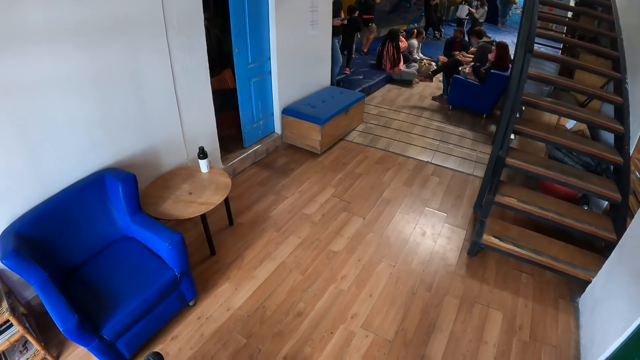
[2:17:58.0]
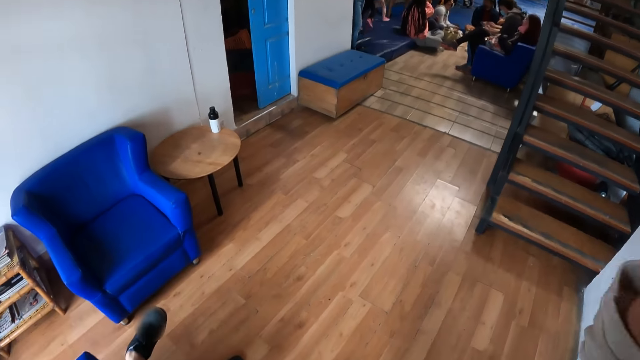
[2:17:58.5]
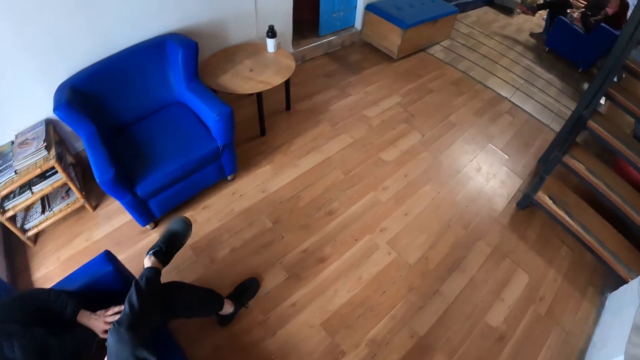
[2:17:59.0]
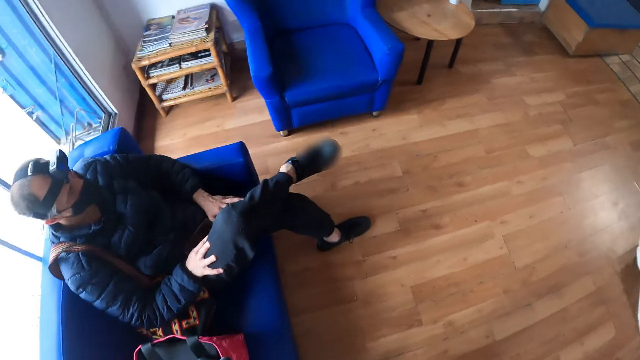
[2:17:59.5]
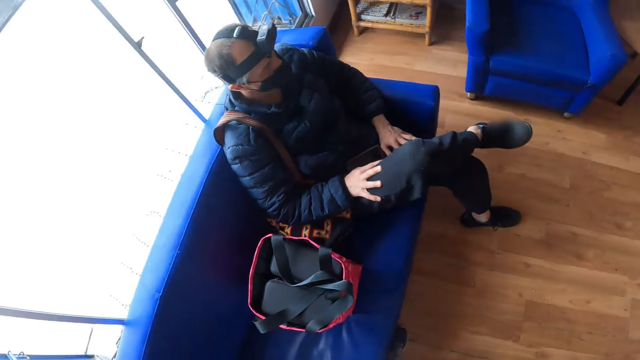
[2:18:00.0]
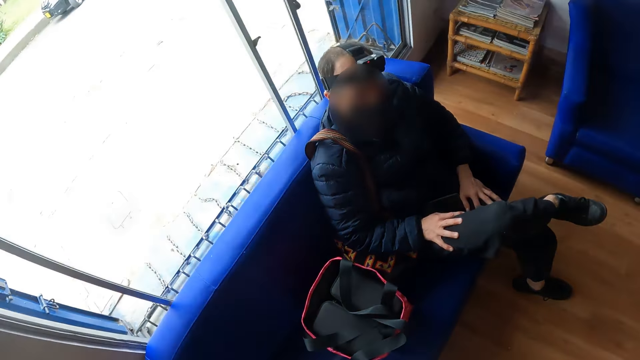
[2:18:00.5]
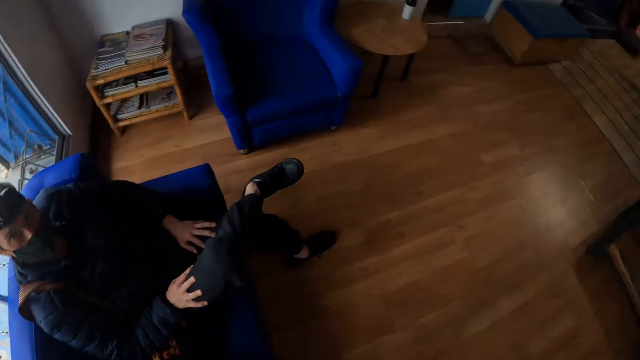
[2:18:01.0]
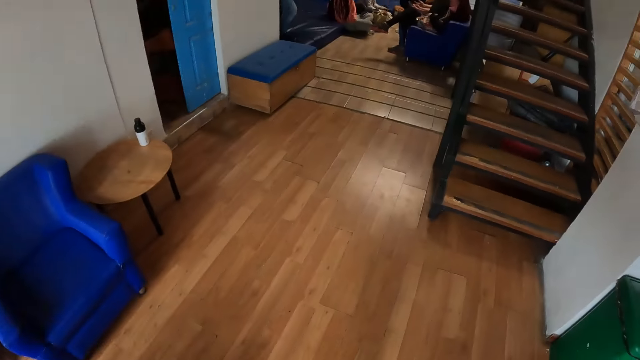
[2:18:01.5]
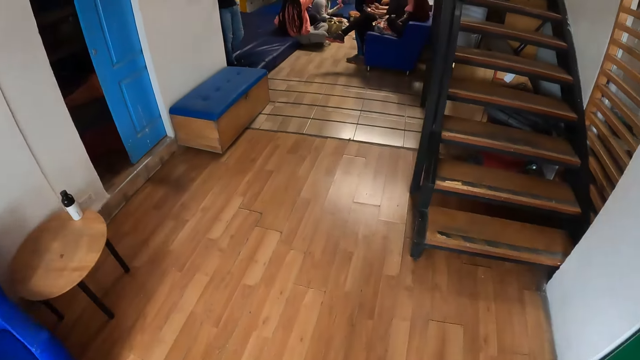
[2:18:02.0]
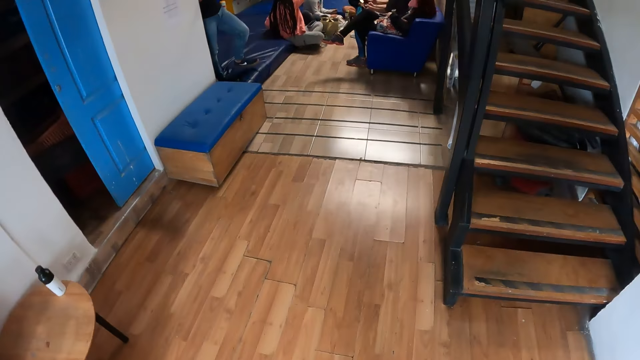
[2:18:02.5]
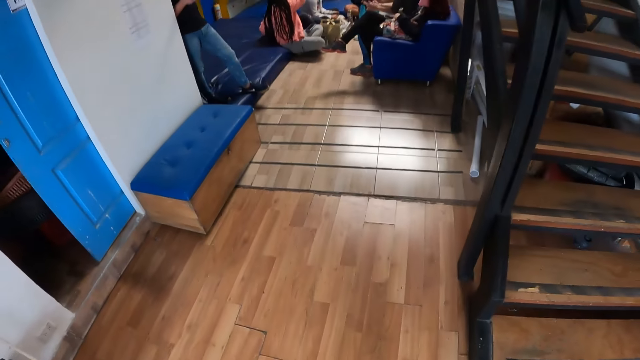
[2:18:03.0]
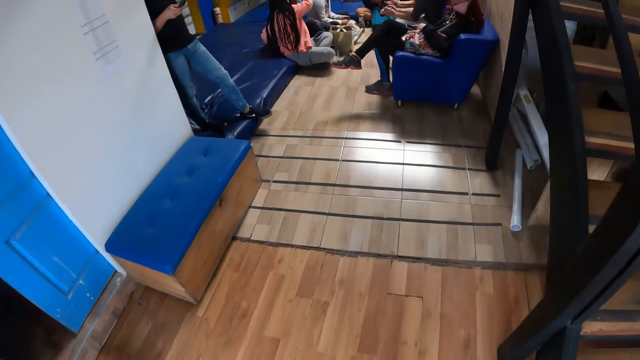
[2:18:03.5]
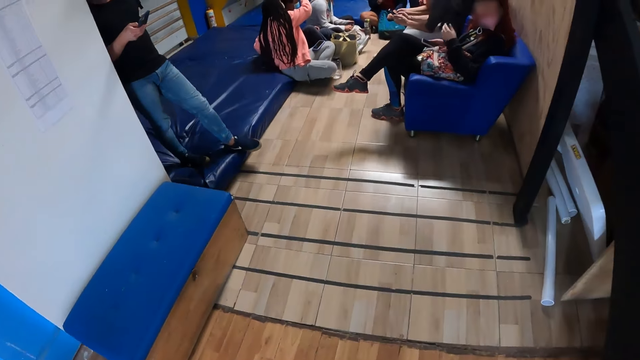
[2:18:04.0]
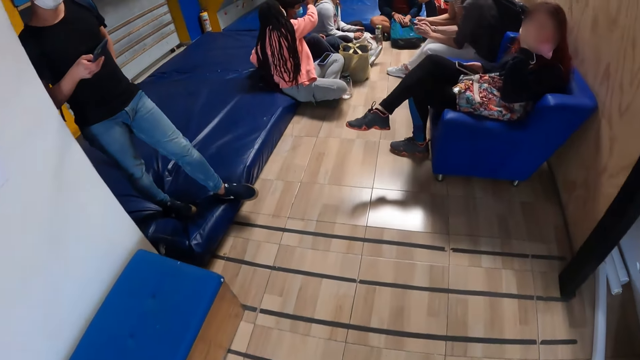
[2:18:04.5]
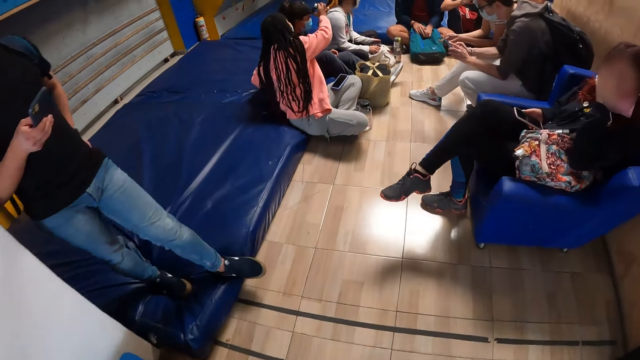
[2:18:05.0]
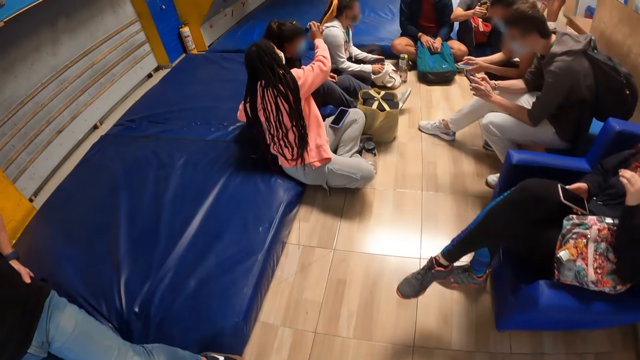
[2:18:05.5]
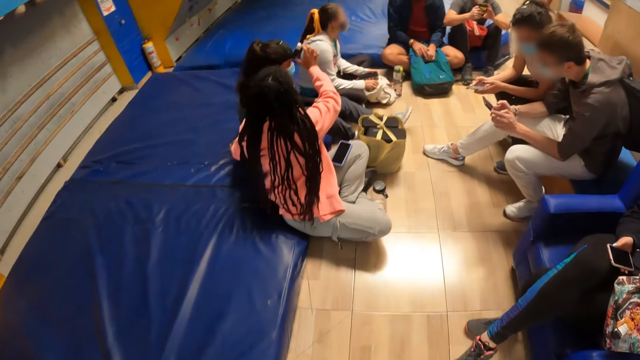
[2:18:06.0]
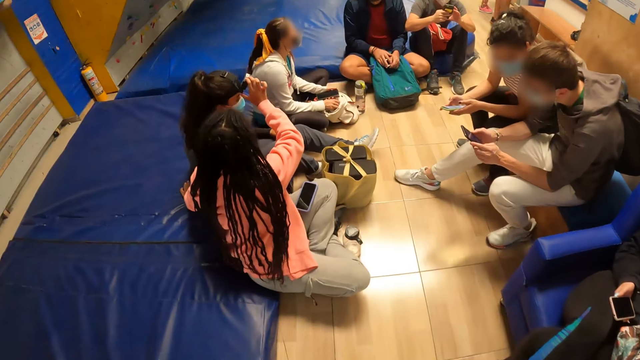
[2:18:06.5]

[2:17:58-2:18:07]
The camera wearer touches her hair with her hands. She looks around, holds the camera and looks around. She walks in the bouldering.

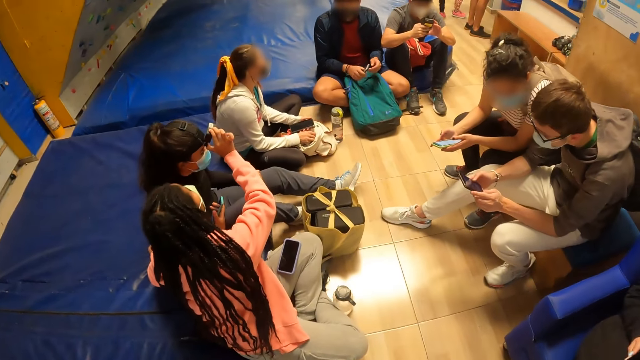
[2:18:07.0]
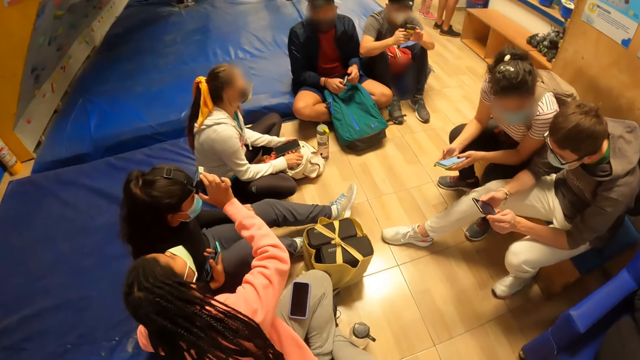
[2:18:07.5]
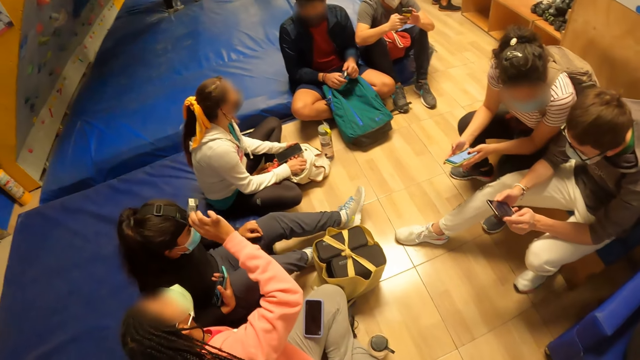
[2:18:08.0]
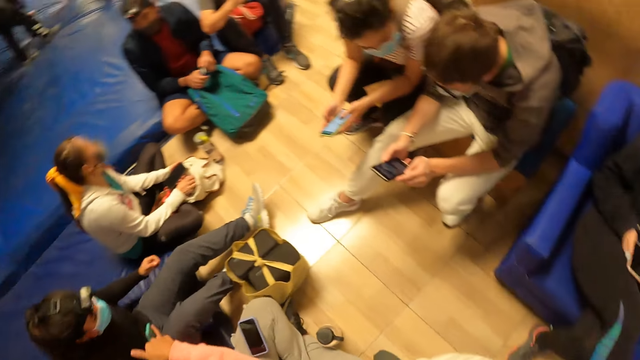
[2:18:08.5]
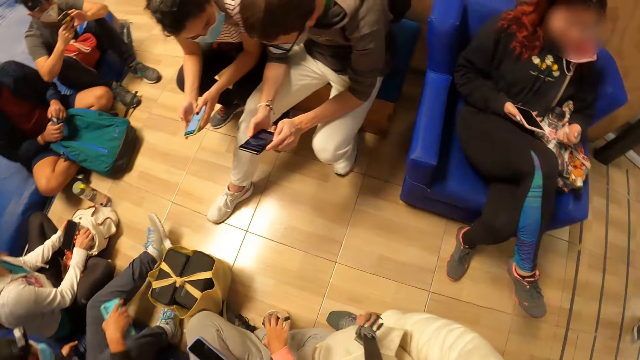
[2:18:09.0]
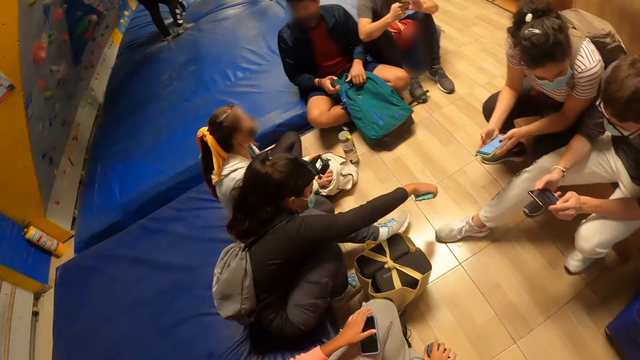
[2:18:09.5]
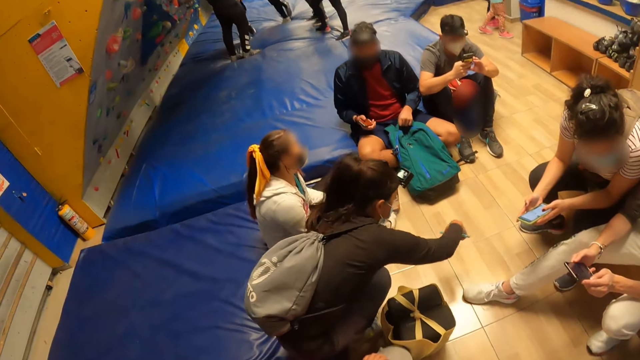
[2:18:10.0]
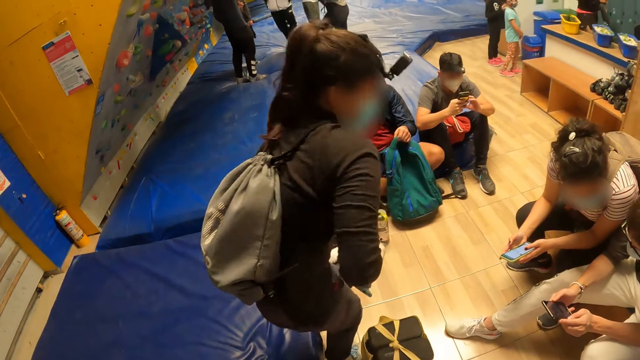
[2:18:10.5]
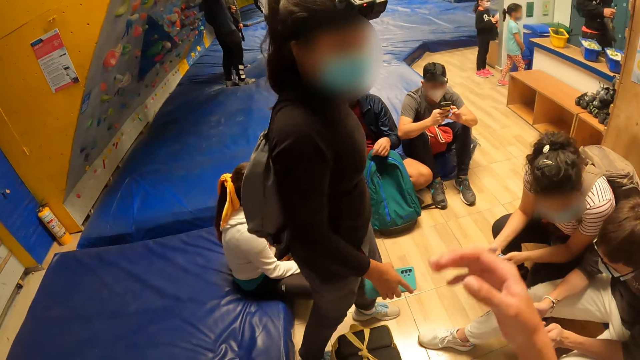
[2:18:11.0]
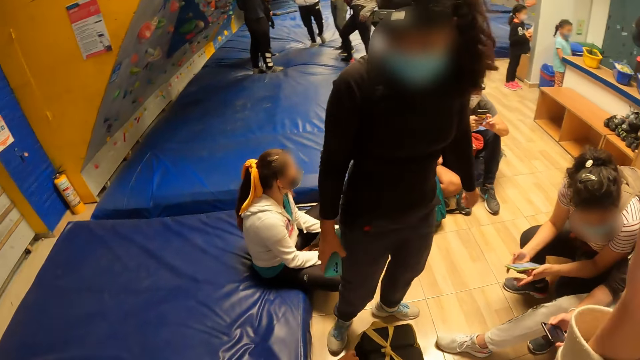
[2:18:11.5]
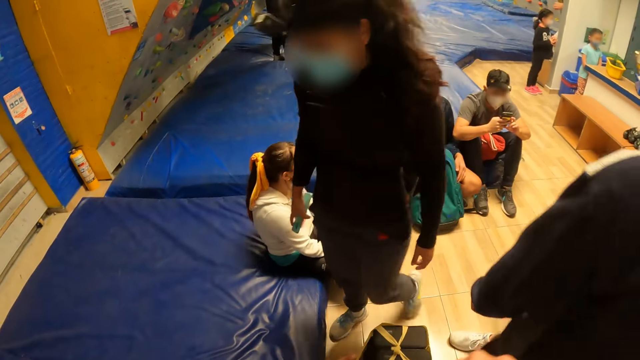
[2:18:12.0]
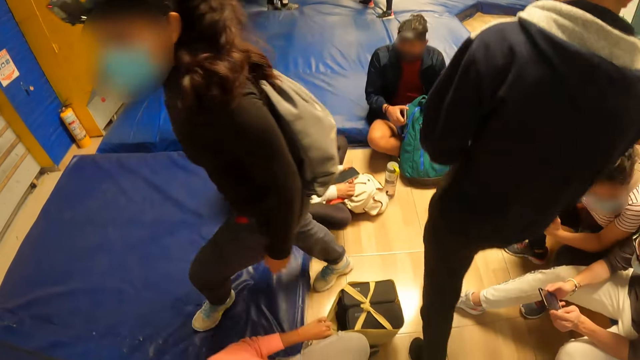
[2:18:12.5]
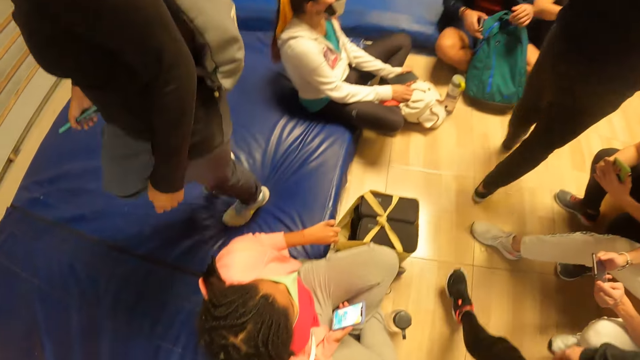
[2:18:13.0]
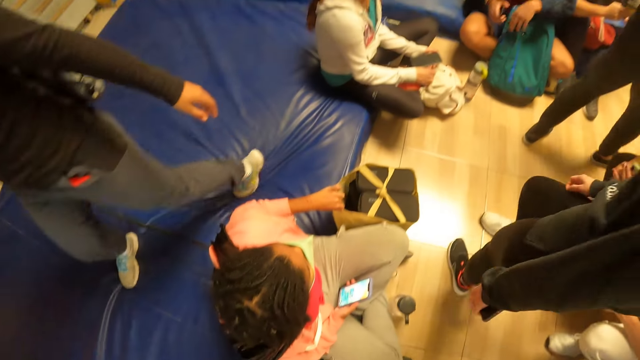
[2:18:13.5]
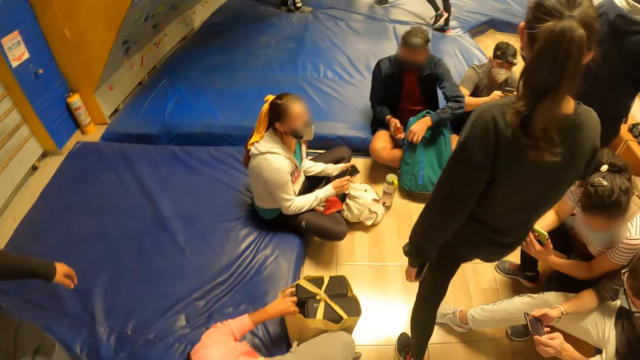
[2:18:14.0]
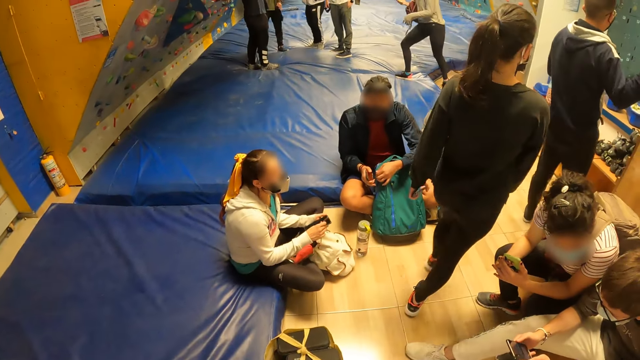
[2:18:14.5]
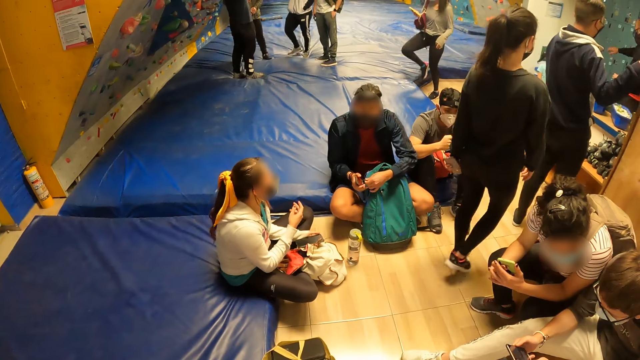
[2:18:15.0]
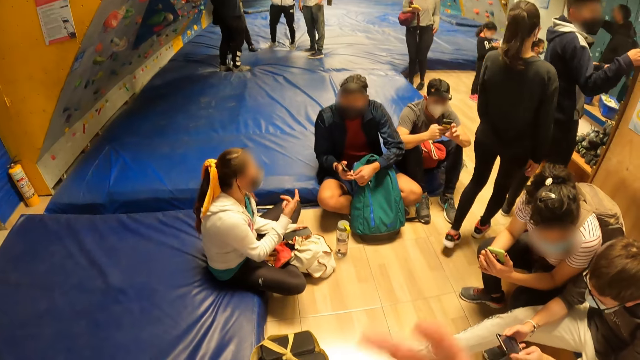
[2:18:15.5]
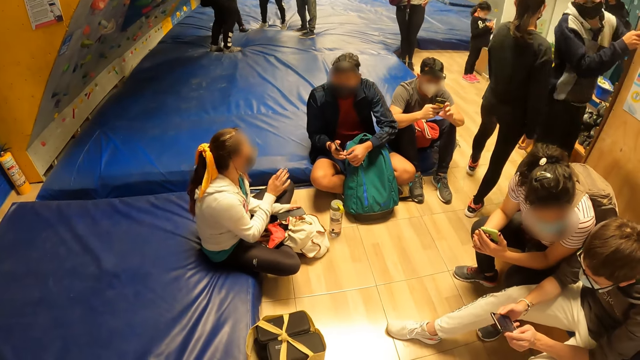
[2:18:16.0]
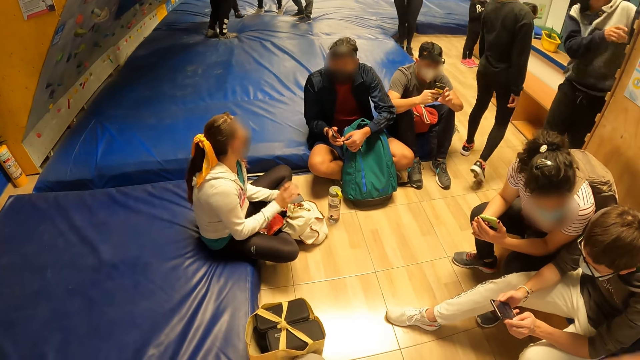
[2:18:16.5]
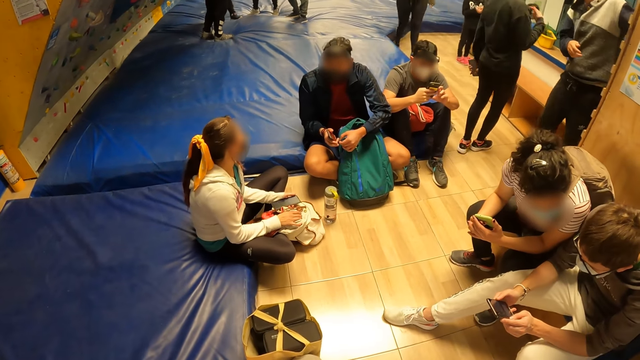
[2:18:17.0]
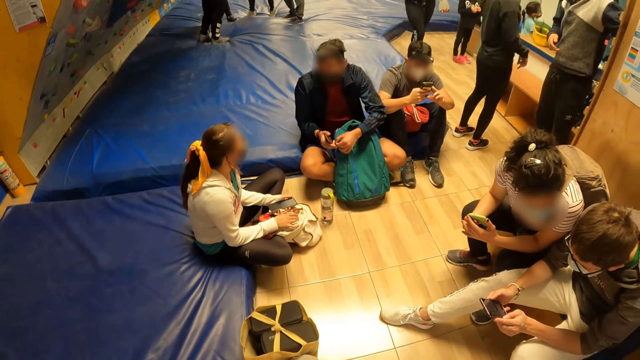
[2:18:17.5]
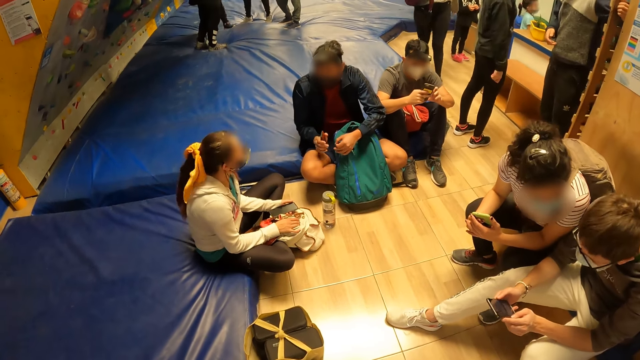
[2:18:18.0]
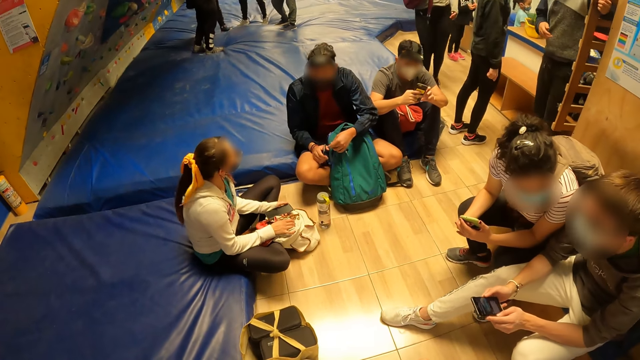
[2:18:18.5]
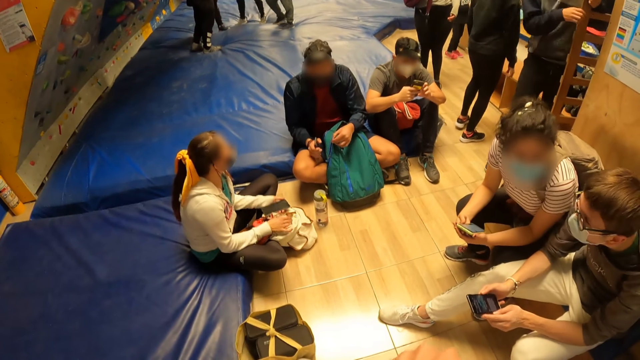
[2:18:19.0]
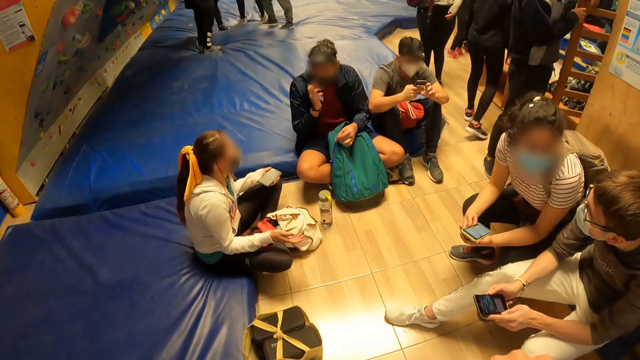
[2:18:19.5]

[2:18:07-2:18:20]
The camera wearer looks around. They interact with a woman. They look around. They move the hand.
